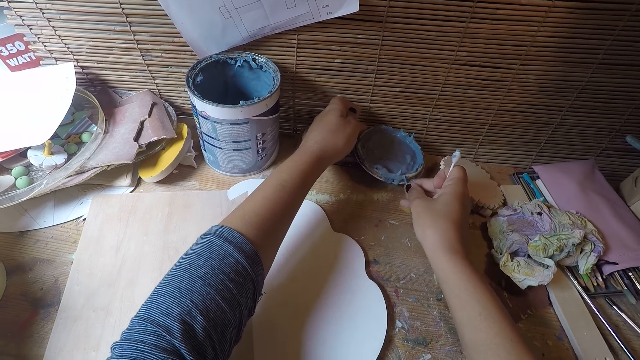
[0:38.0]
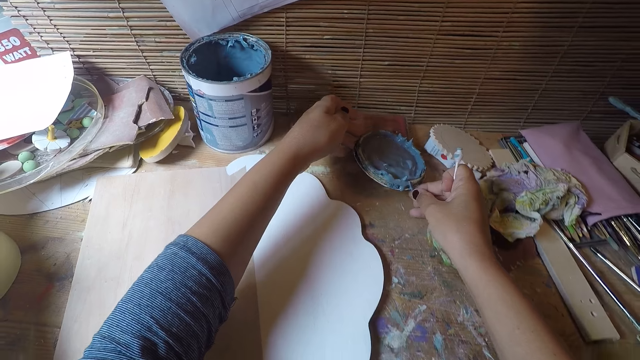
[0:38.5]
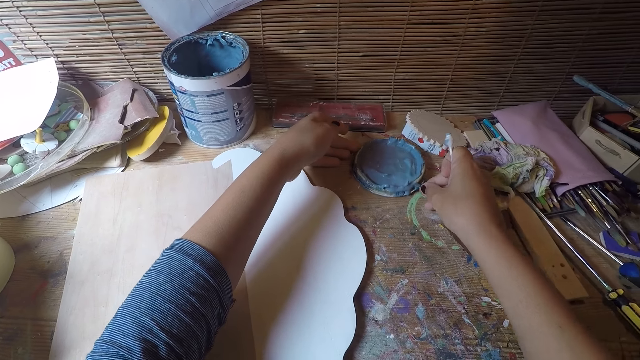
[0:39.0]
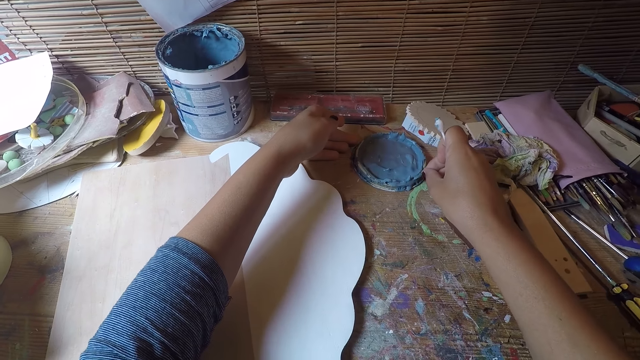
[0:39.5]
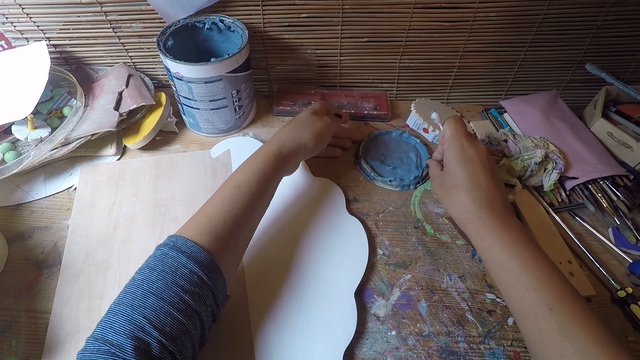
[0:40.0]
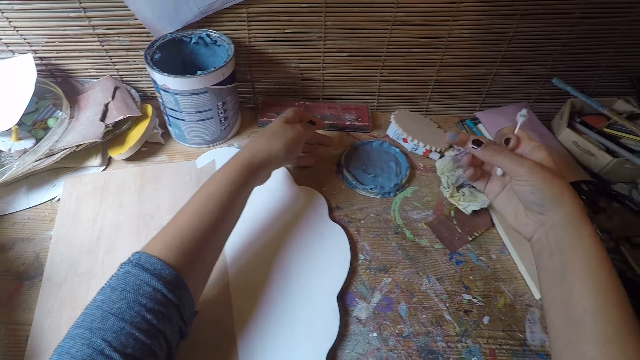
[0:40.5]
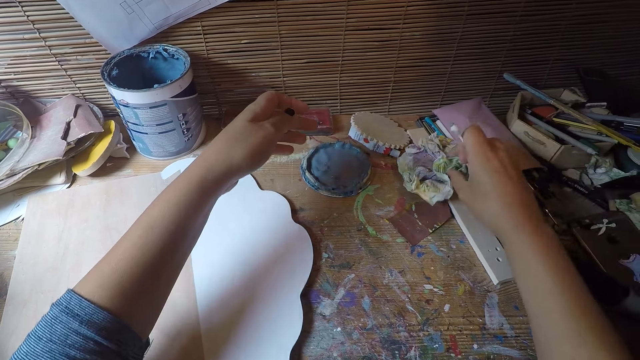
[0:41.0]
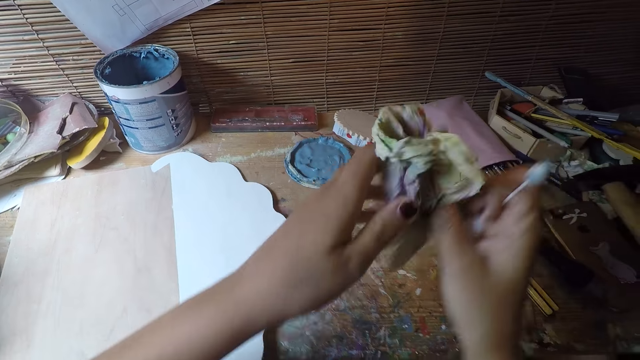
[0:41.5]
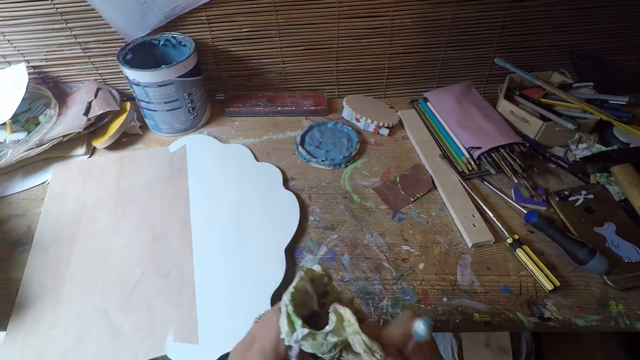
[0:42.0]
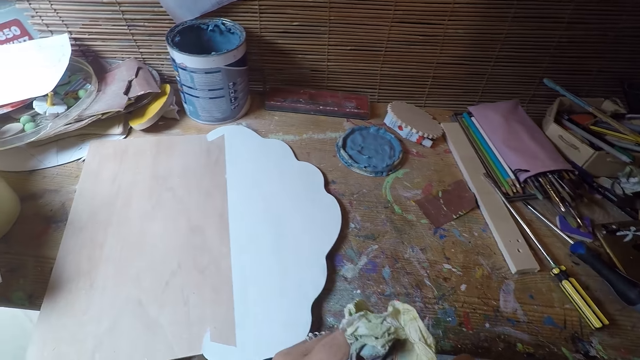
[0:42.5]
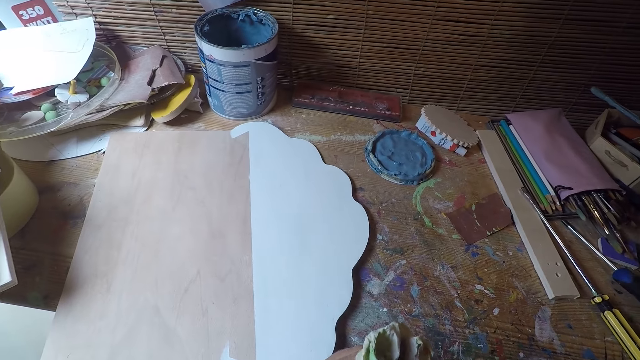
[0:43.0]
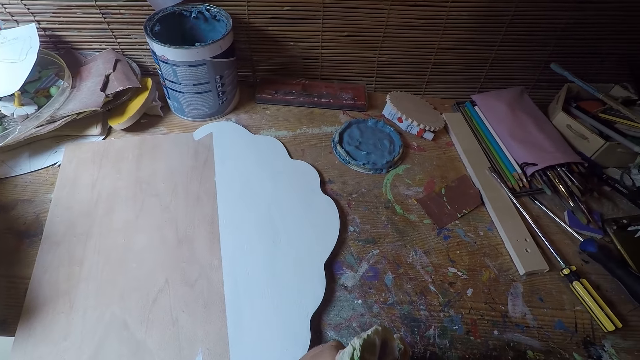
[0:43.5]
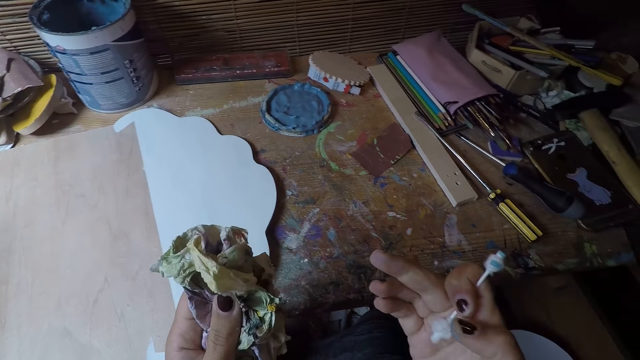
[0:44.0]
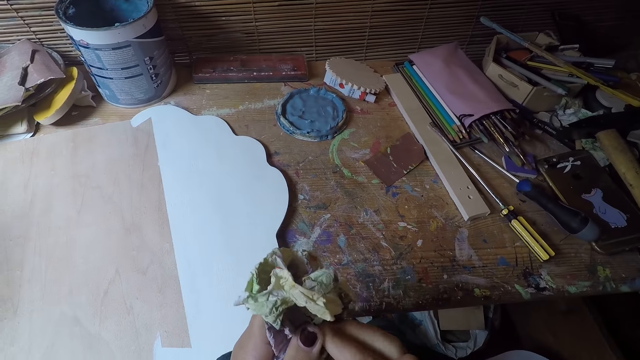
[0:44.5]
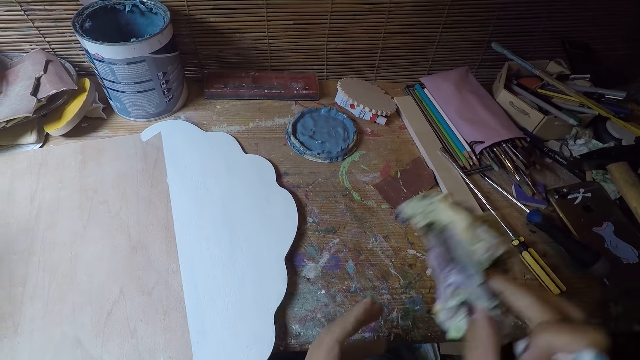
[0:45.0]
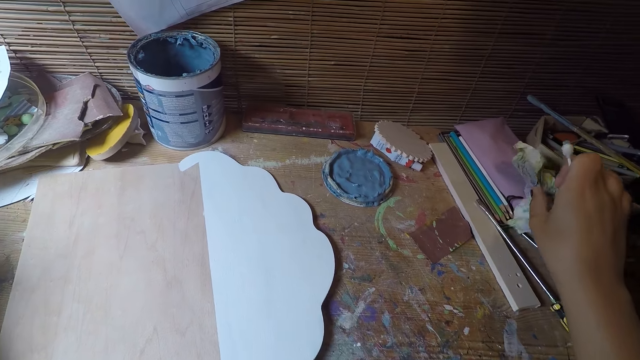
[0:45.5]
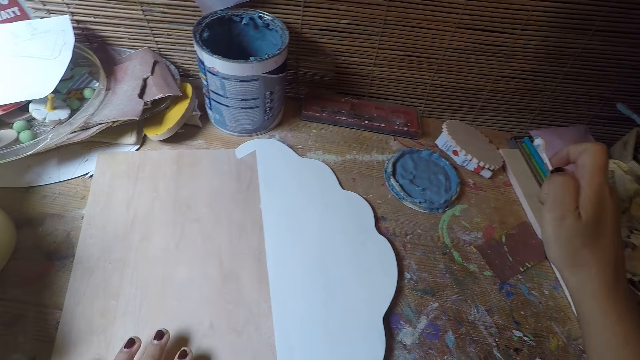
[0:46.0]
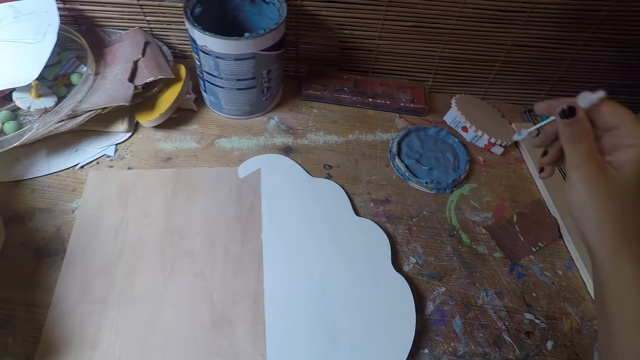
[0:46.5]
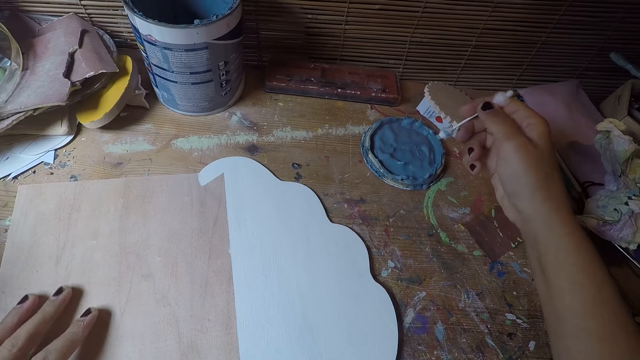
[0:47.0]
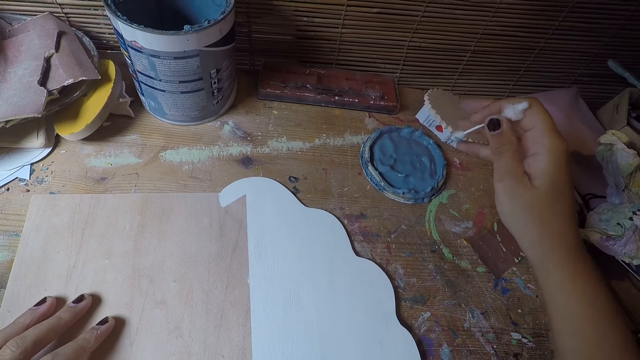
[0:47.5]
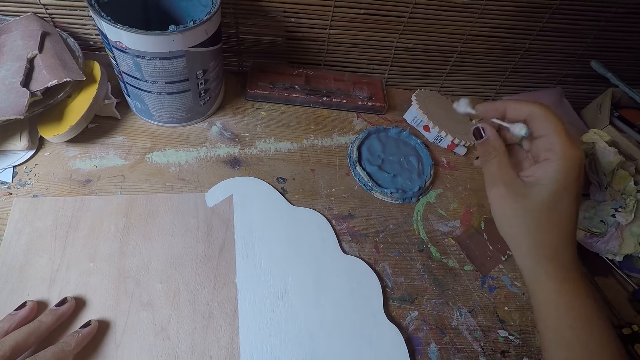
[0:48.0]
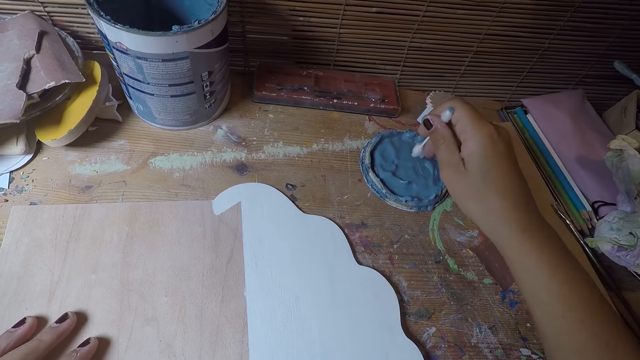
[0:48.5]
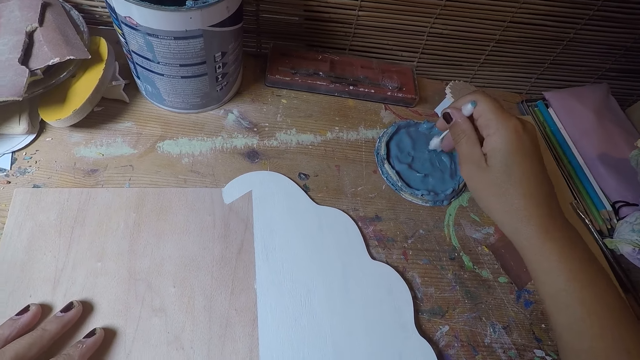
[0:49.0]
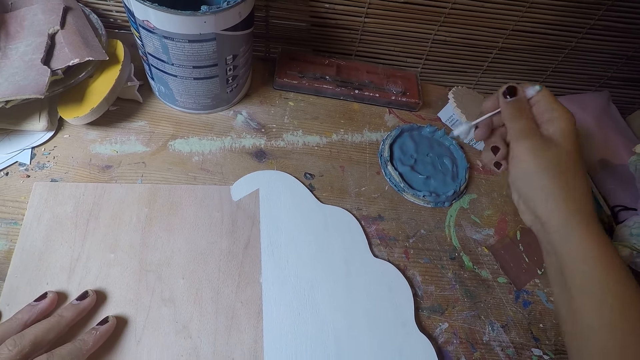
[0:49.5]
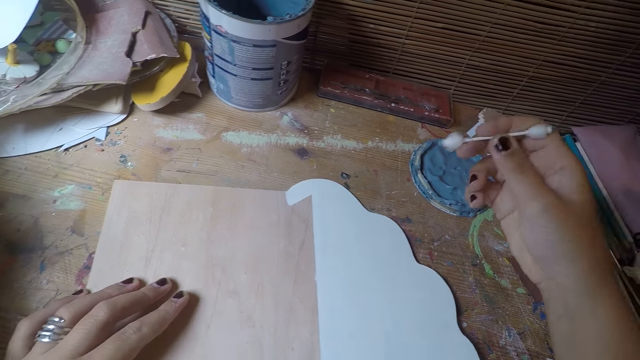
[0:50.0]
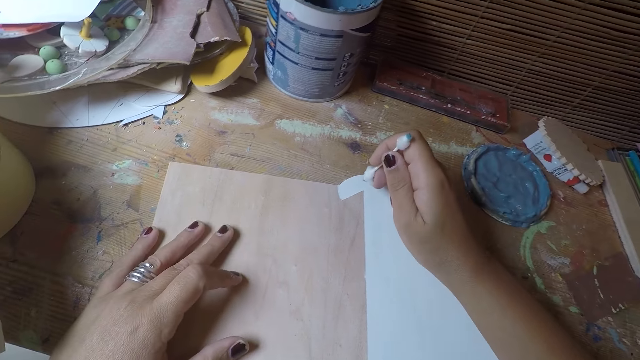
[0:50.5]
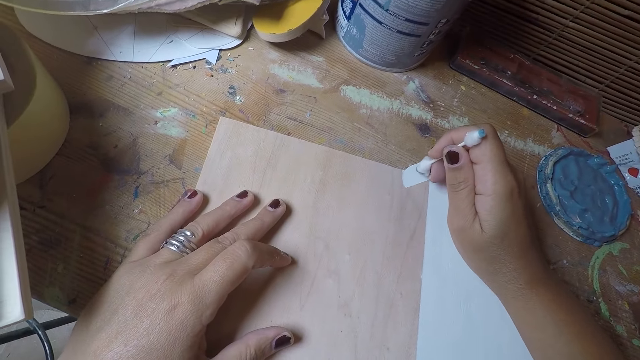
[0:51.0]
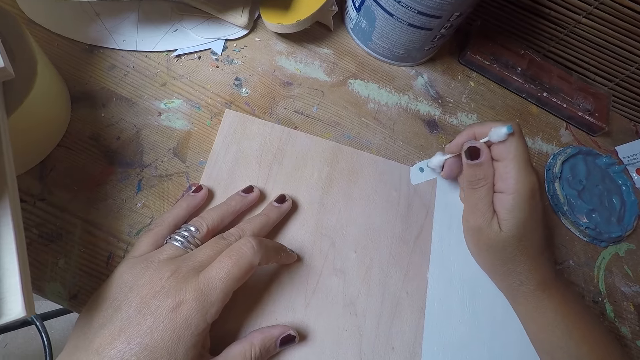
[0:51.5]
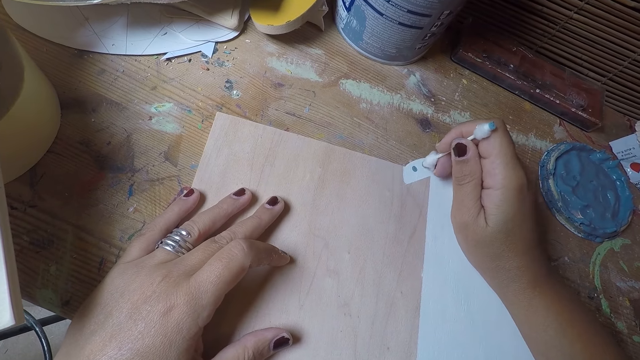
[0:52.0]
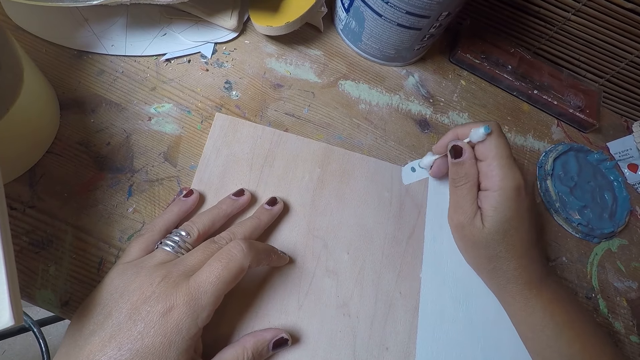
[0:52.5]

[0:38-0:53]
The camera wearer changes the position of the paint cover on the workshop table with both hands. He picks the paint cover. He puts the paint can on the workbench. He cleans paint on the paint cover with his right fingertip. He takes a piece of paper on the workshop table with his right hand. He cleans his hands with the piece of paper. He drops the piece of paper on the workshop table with his right hand. He adjusts the white paper board on the table with his left hand. He takes paint on the paint cover with the cotton bud in his right hand. He adjusts the white paper board with his left hand. He puts dots on the white paper board with the cotton bud in his right hand.

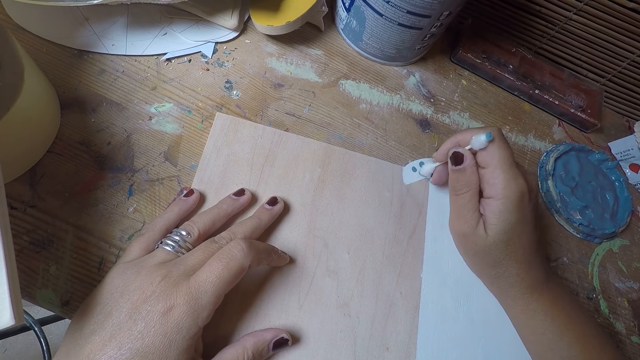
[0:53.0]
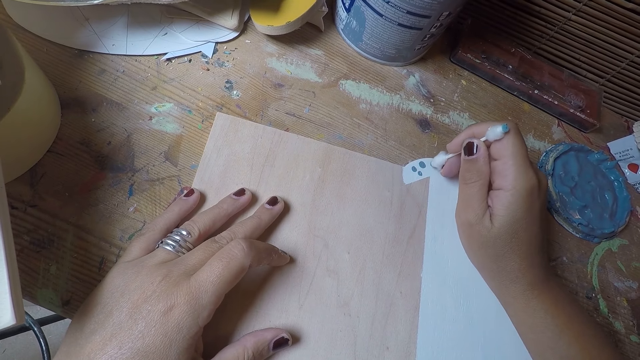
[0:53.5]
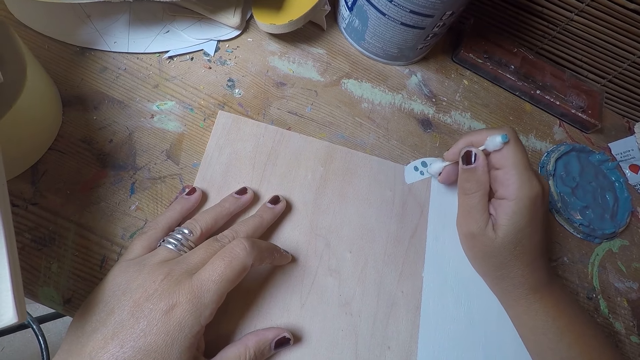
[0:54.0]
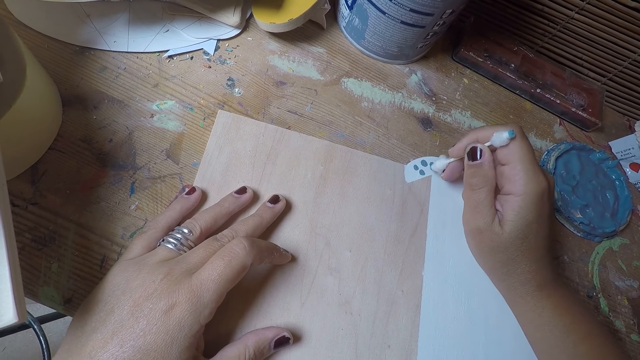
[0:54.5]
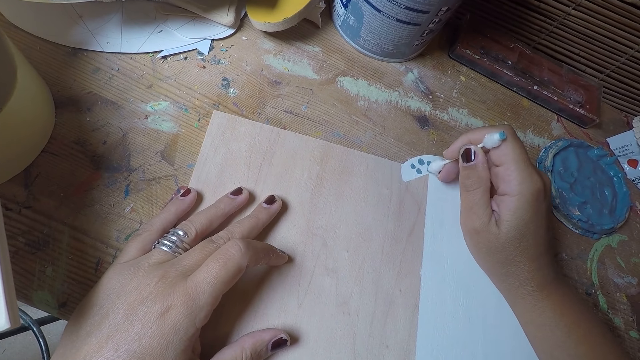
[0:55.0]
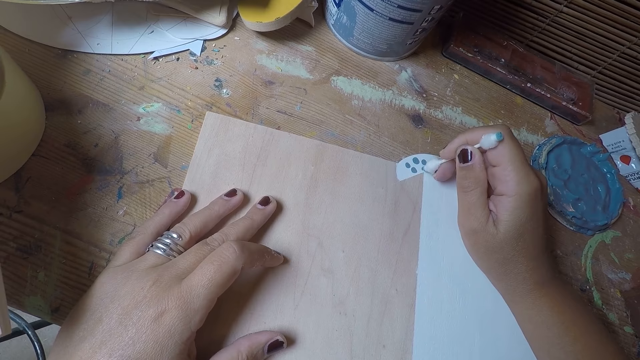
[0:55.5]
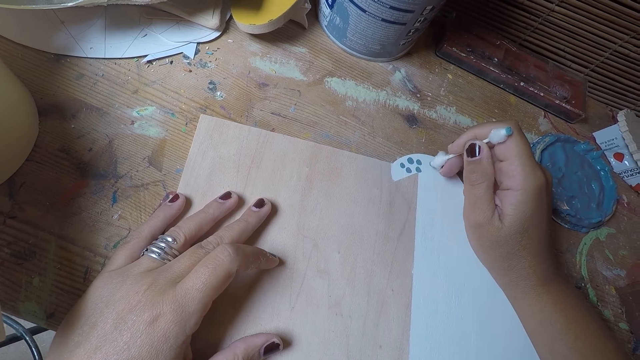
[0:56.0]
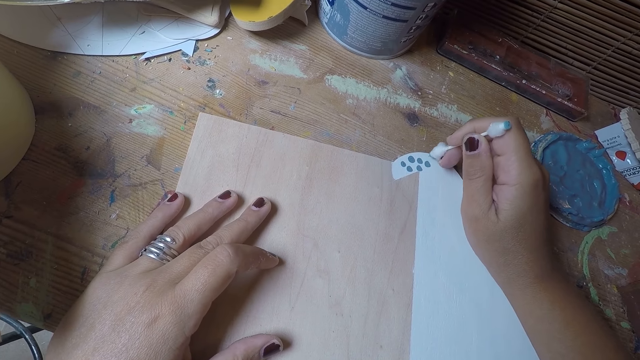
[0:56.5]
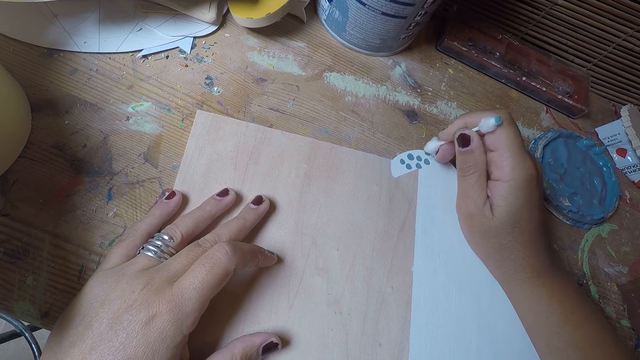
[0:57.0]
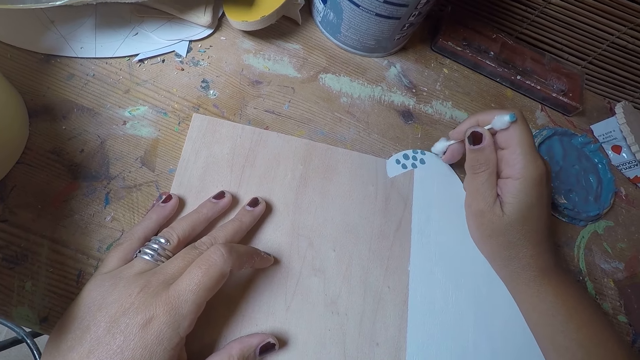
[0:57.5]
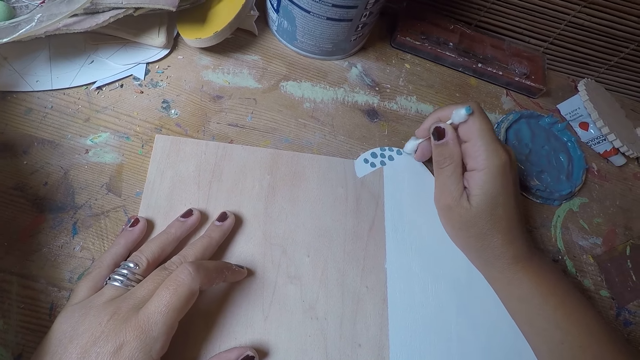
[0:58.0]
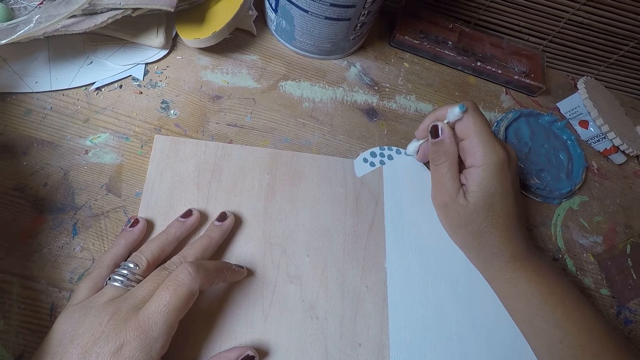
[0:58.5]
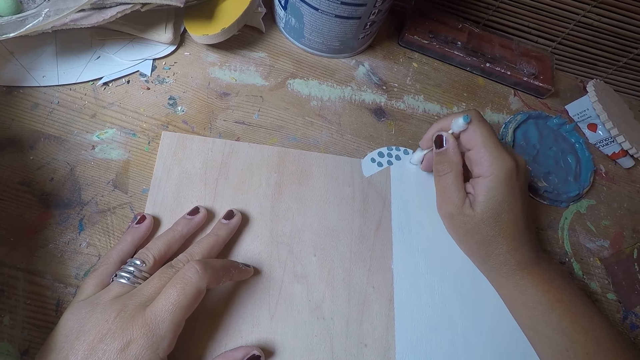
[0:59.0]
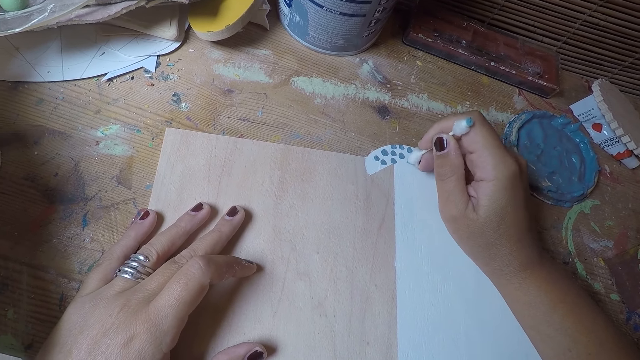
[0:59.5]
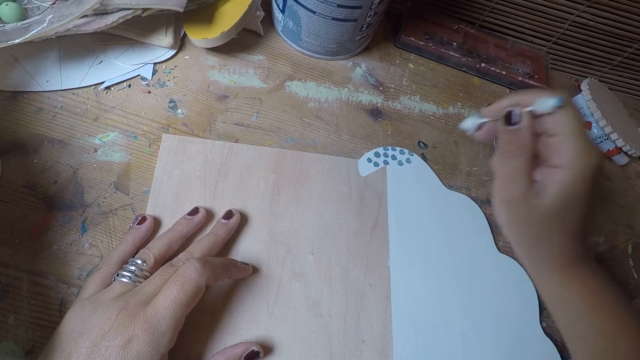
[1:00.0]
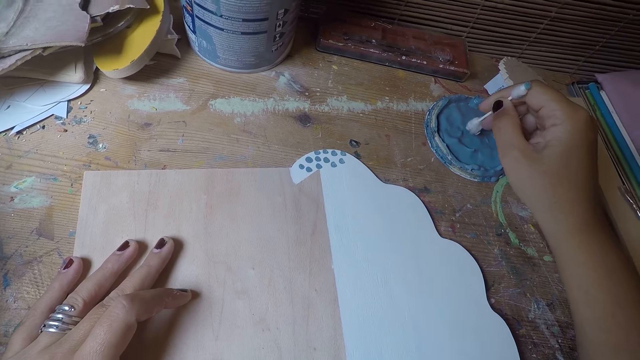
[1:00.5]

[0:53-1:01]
The camera wearer takes paint on the paint cover with the cotton bud in his right hand.
